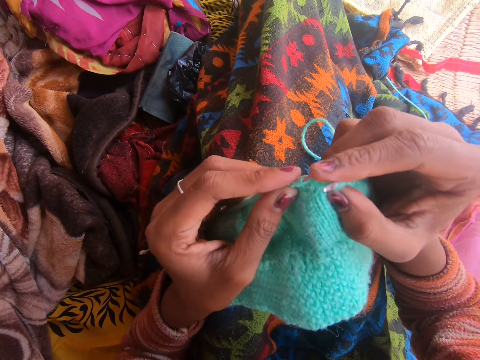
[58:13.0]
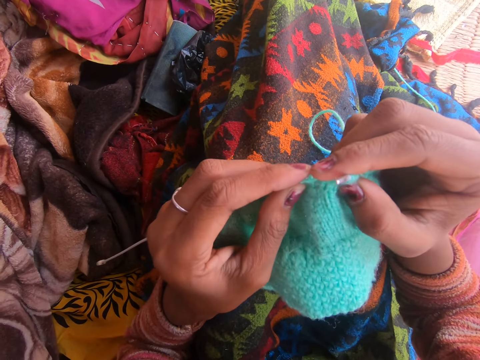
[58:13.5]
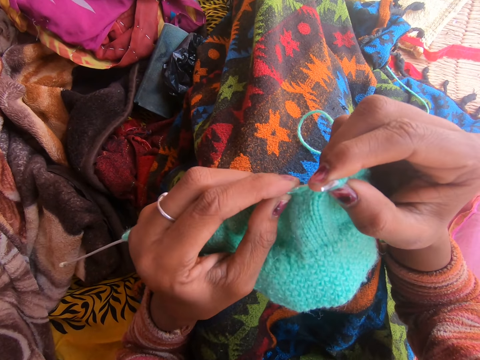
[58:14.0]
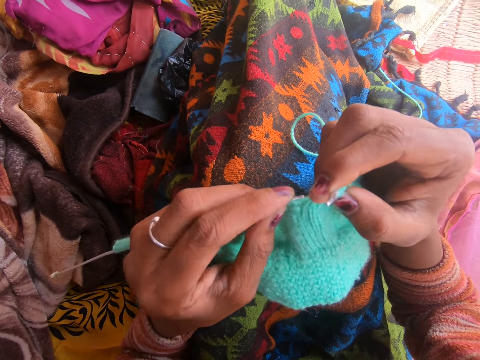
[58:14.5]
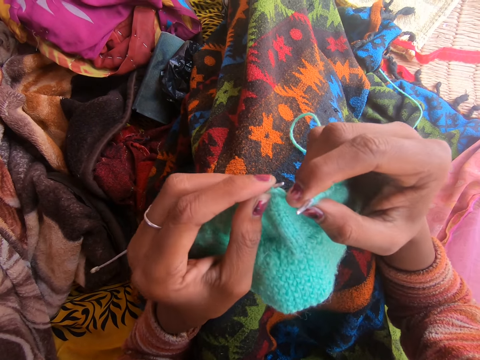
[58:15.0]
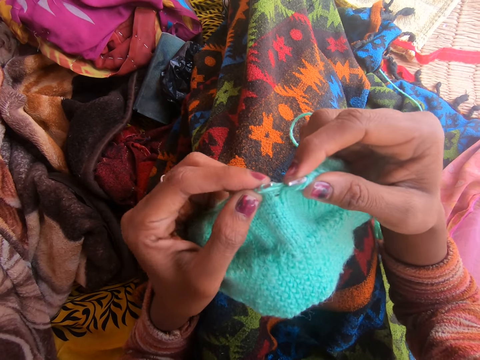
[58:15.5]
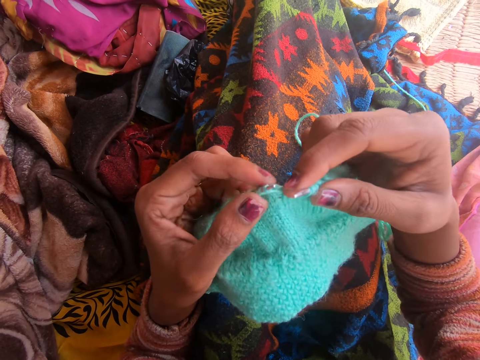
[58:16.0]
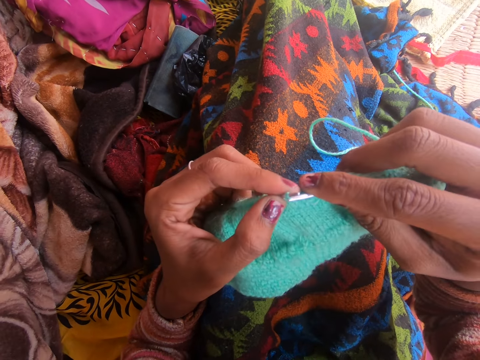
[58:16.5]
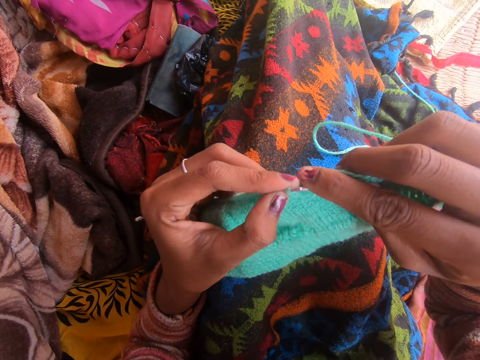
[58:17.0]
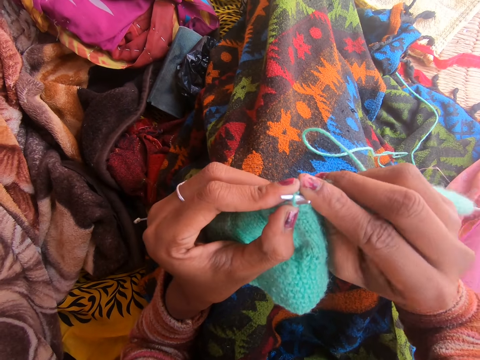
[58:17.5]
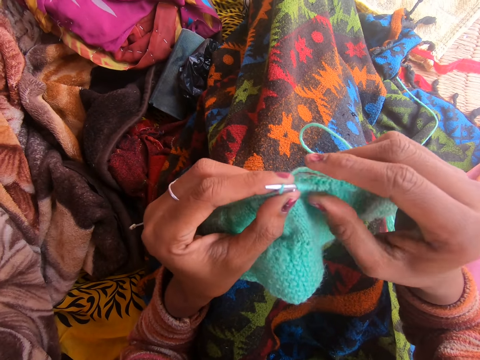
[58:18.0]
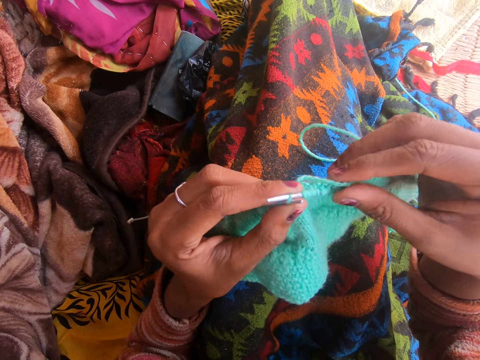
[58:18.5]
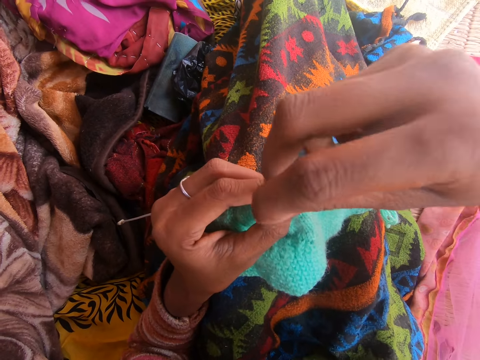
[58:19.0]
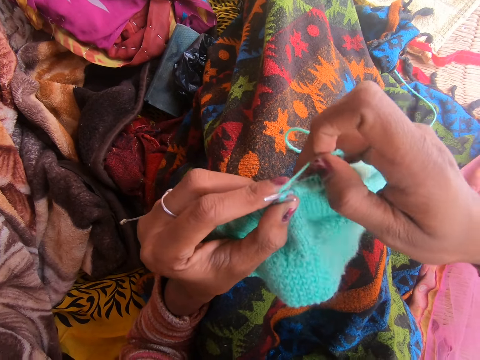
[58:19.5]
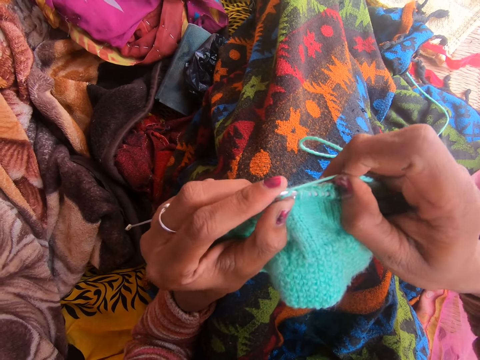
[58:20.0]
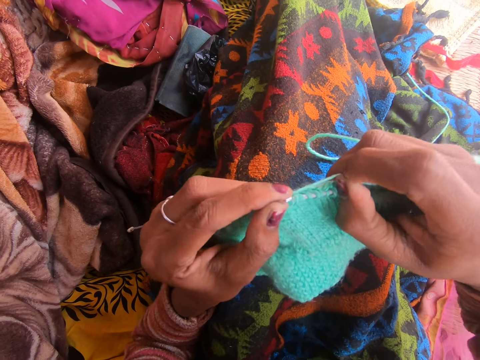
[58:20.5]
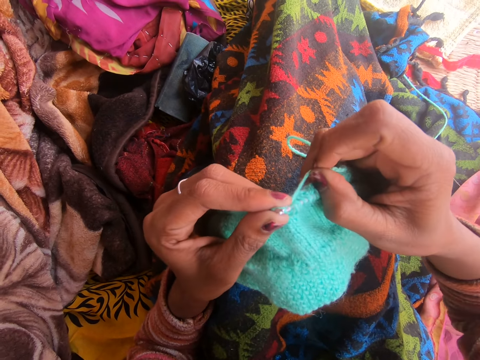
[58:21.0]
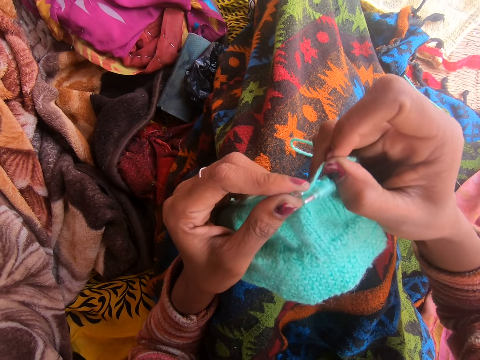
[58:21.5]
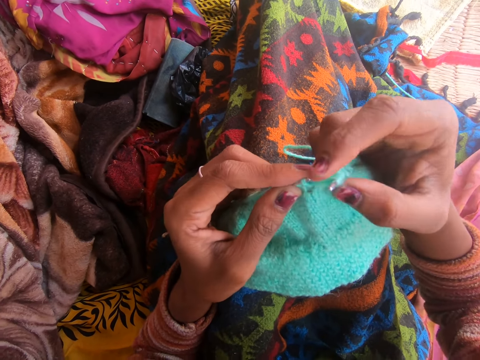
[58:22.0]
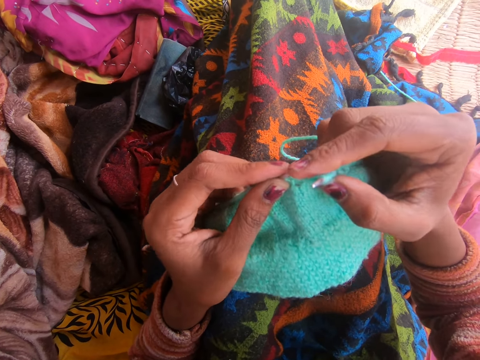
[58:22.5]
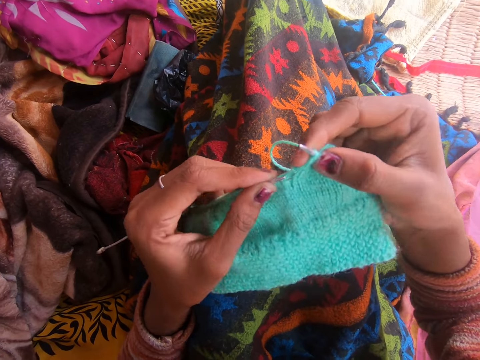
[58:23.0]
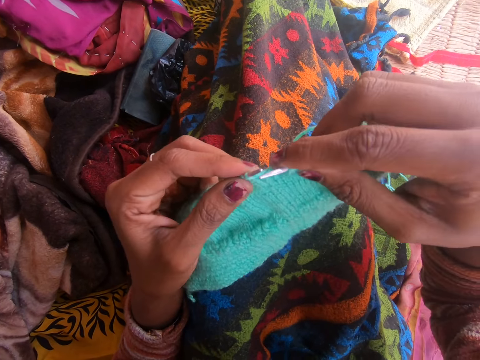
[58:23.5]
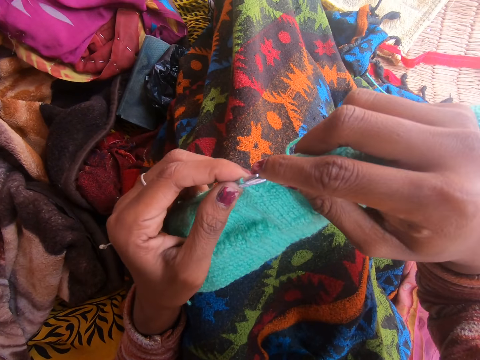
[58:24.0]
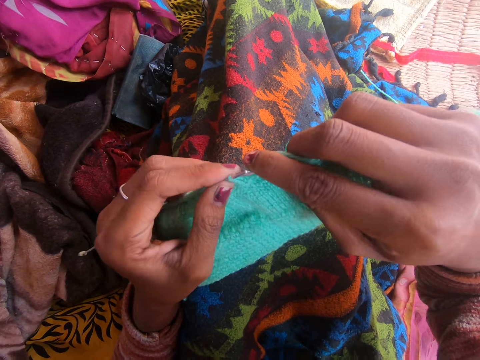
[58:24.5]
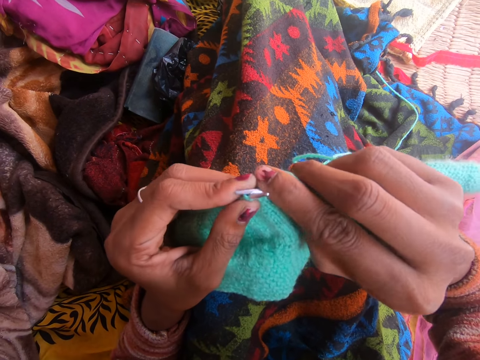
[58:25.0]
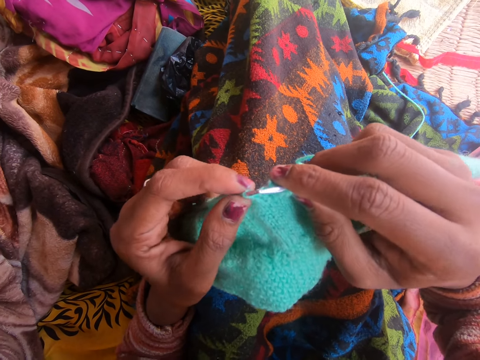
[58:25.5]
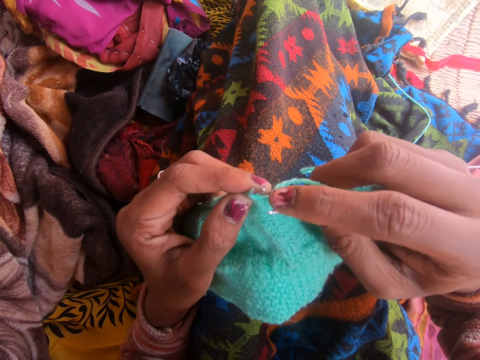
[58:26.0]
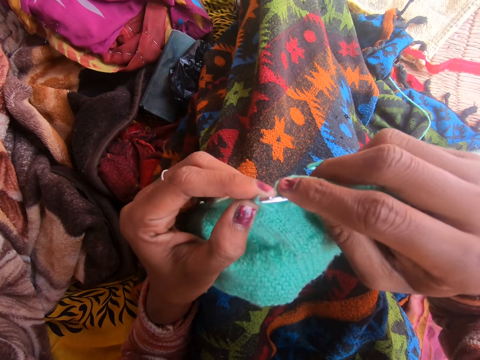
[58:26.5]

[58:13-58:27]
The camera wearer makes a sound. A person talks to the camera wearer. The camera wearer talks to the person. The person talks to the camera wearer.

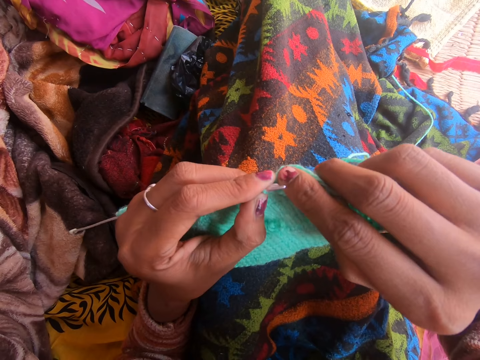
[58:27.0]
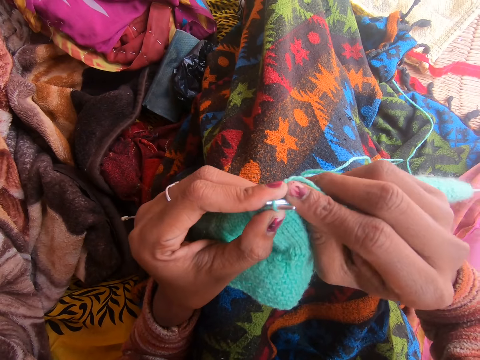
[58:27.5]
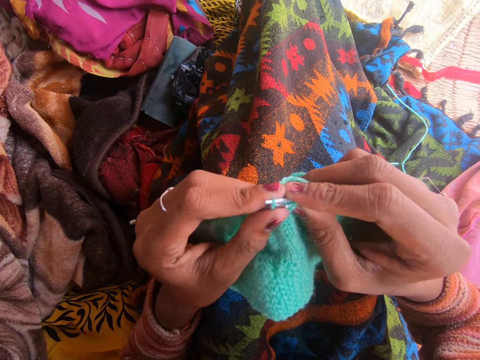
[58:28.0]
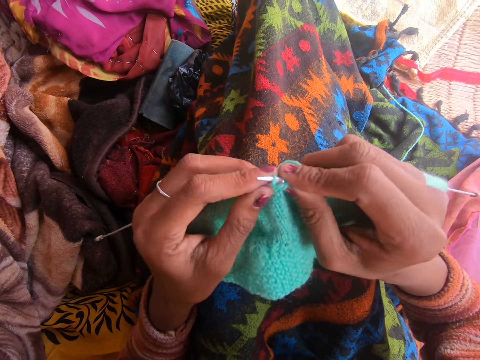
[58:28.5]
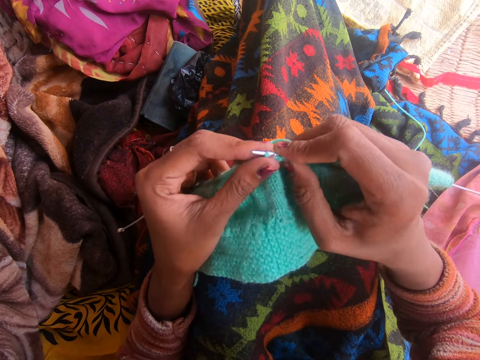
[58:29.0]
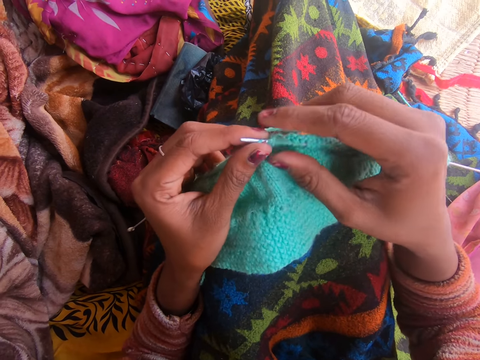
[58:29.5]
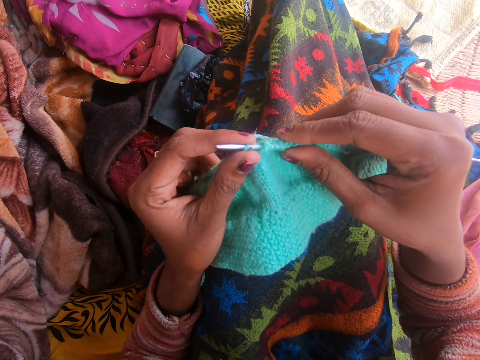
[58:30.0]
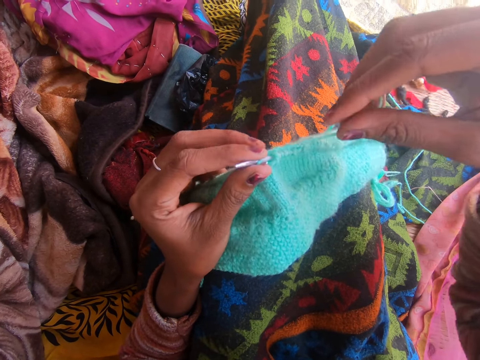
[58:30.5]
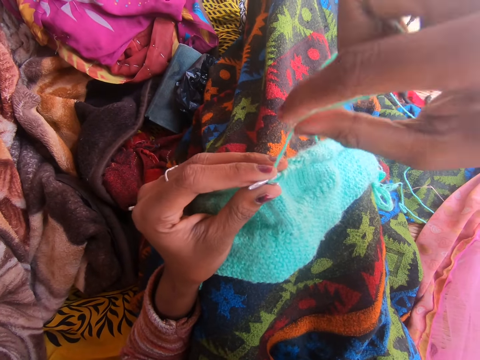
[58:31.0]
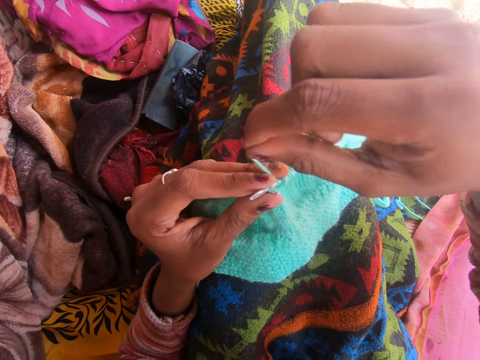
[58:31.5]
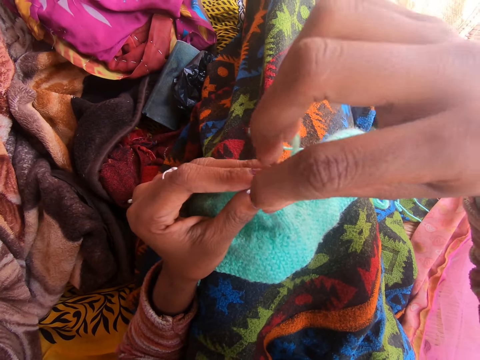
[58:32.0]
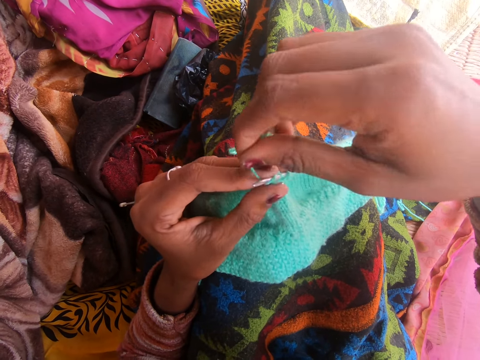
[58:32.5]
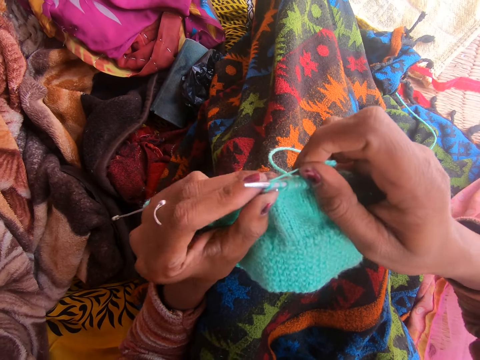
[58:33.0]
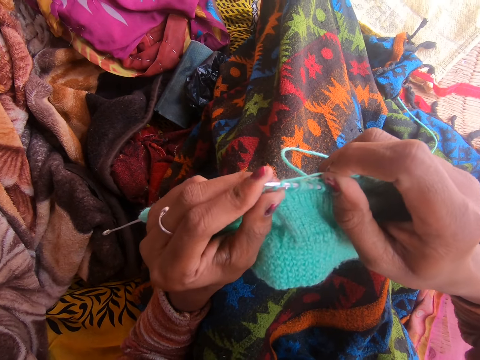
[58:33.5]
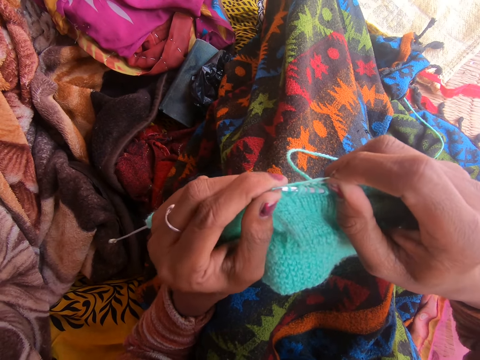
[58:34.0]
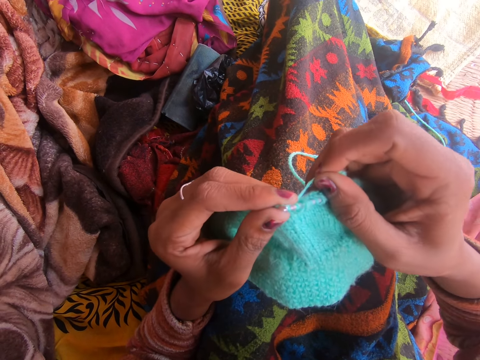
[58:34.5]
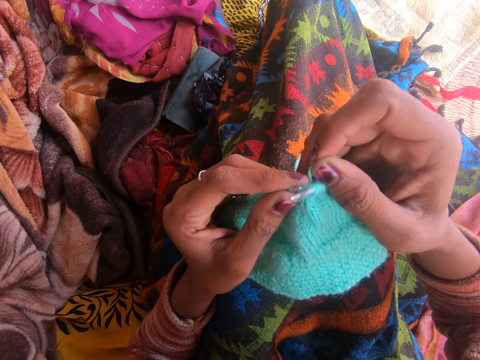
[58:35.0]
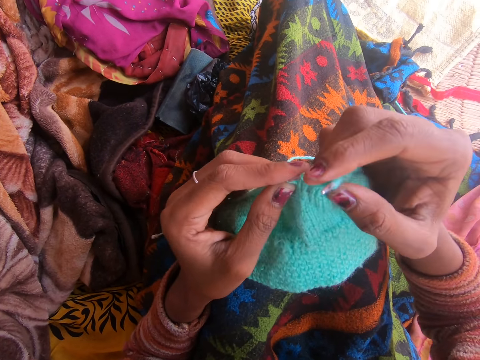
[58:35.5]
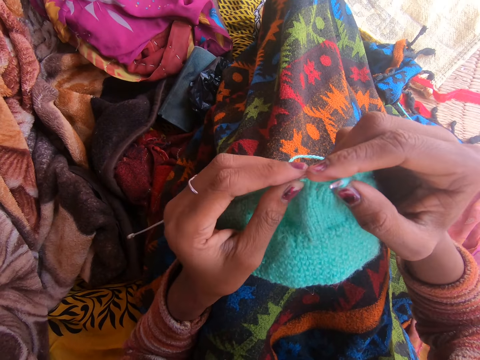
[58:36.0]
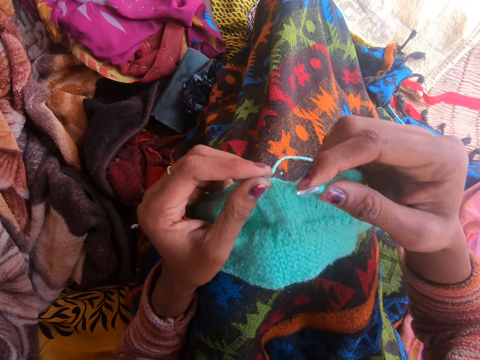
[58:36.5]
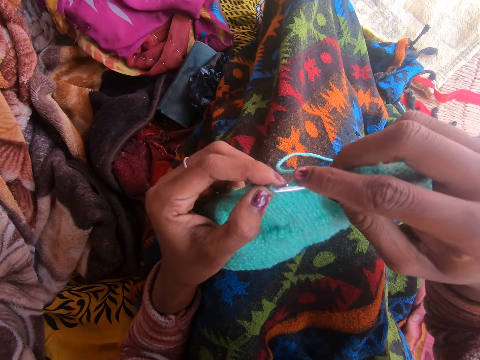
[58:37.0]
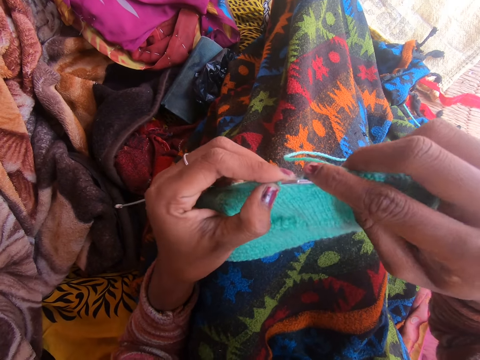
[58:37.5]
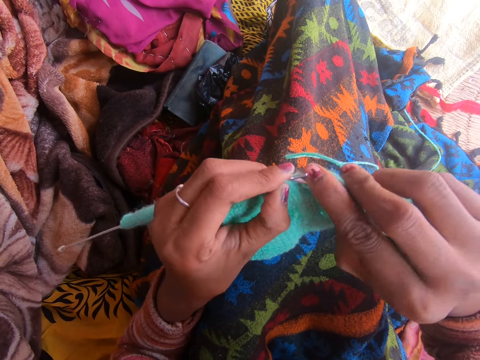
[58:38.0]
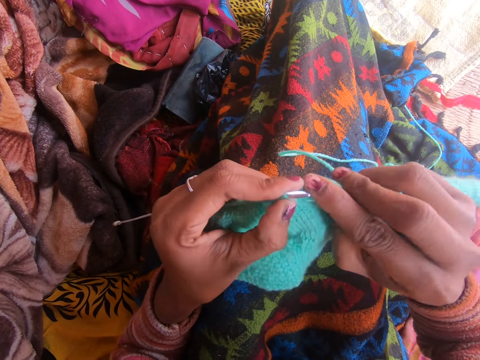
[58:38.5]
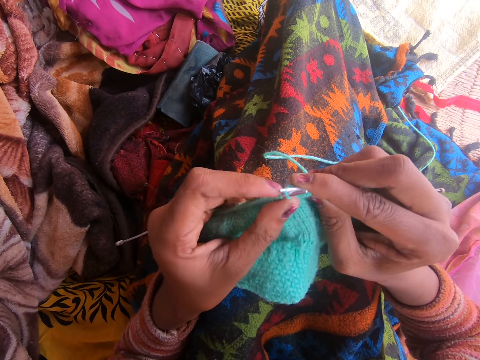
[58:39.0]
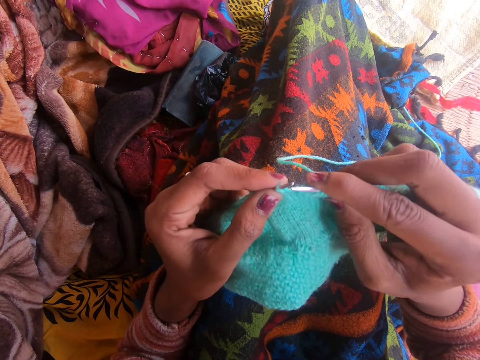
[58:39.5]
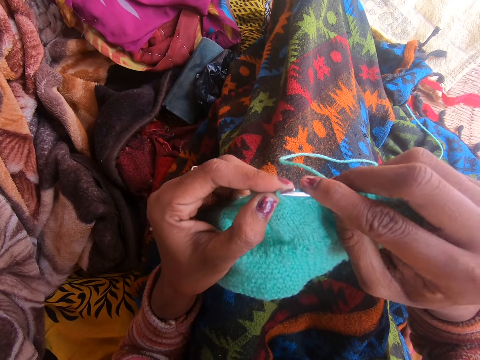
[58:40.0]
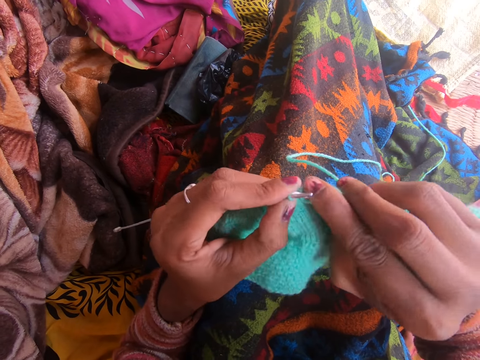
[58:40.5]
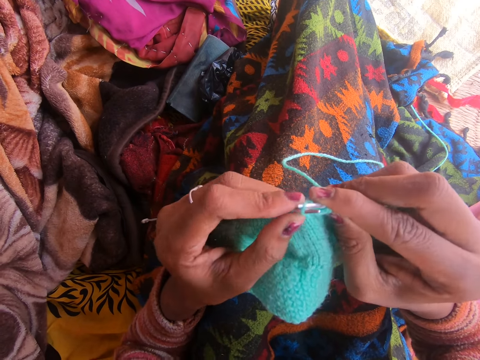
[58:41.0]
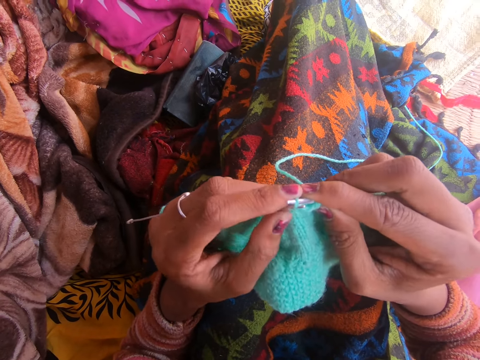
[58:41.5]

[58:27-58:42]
The camera wearer talks to a person. They adjust the fabric. They knit the fabric with the knitting needle. They talk to the person. The person talks to the camera wearer.
